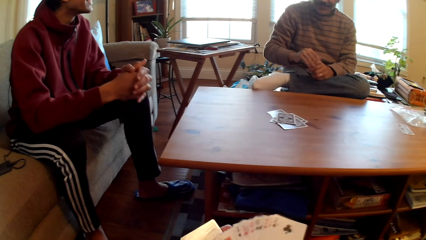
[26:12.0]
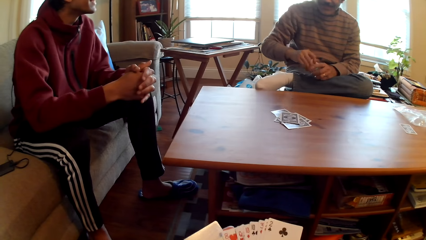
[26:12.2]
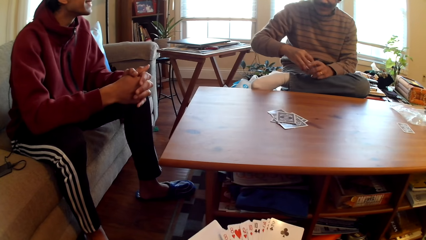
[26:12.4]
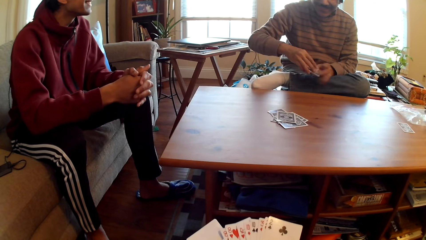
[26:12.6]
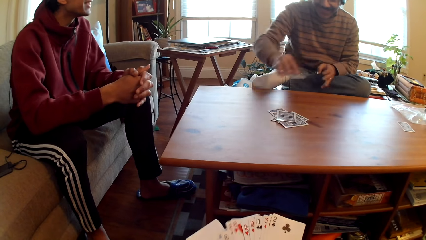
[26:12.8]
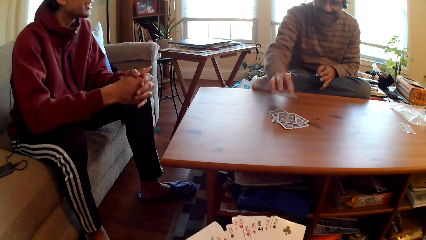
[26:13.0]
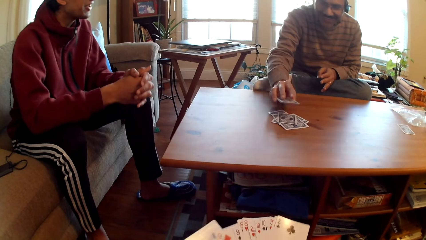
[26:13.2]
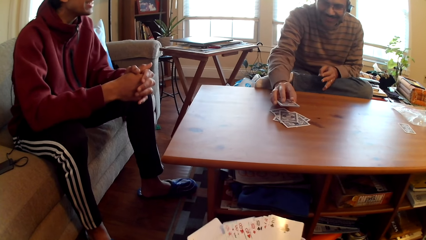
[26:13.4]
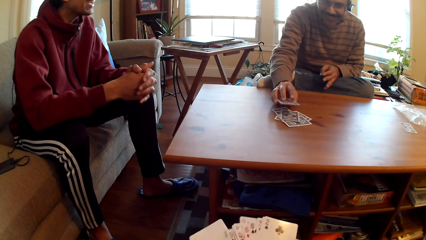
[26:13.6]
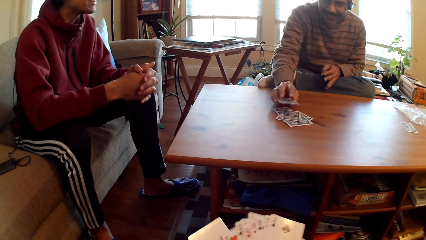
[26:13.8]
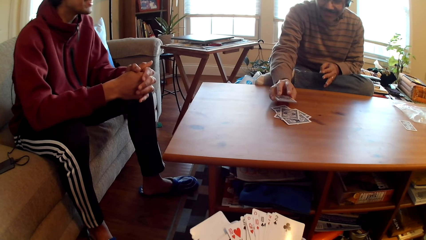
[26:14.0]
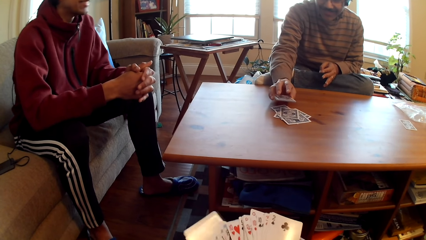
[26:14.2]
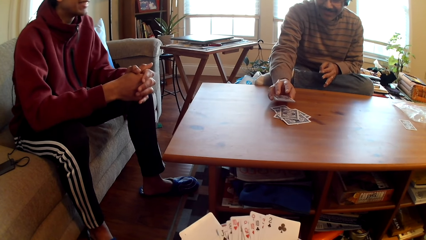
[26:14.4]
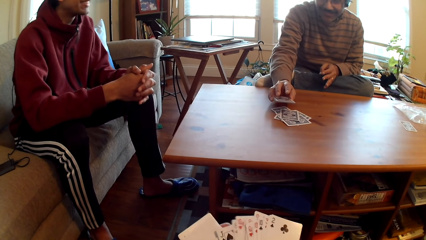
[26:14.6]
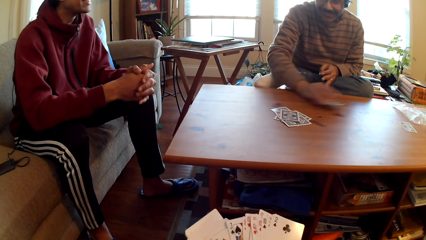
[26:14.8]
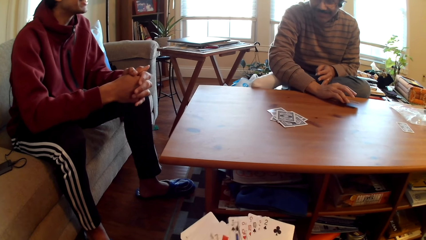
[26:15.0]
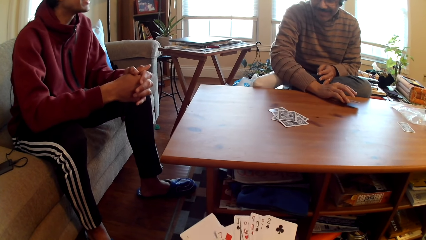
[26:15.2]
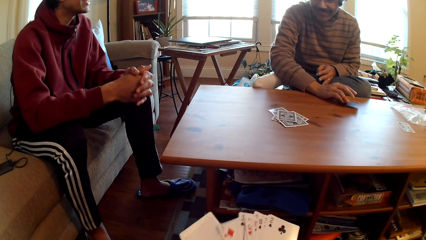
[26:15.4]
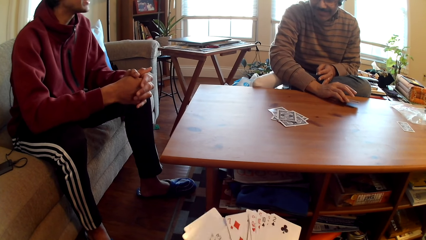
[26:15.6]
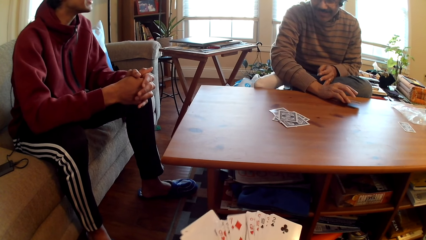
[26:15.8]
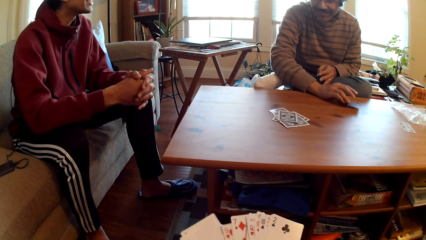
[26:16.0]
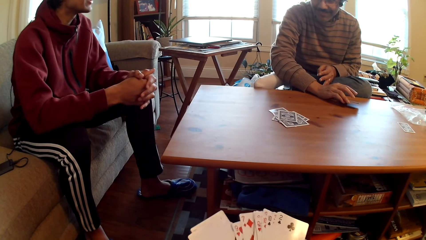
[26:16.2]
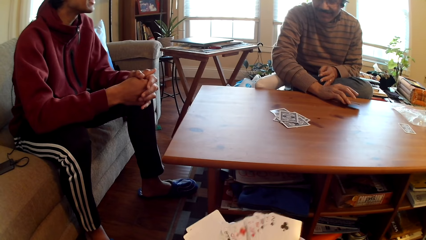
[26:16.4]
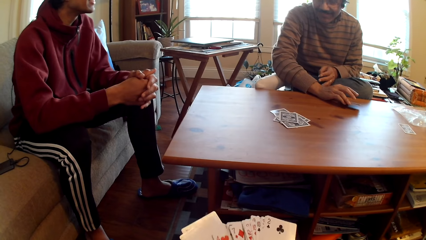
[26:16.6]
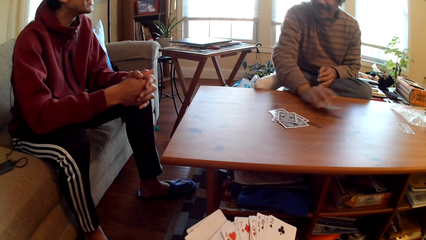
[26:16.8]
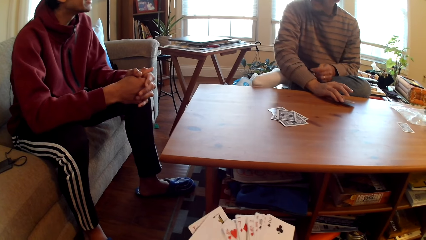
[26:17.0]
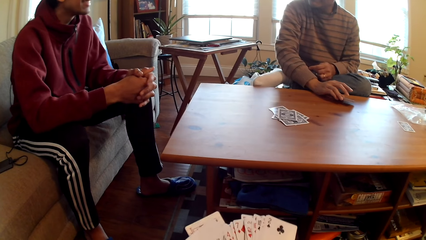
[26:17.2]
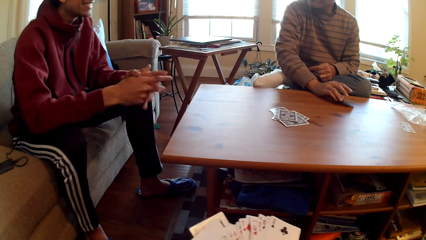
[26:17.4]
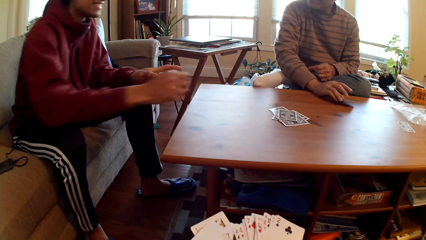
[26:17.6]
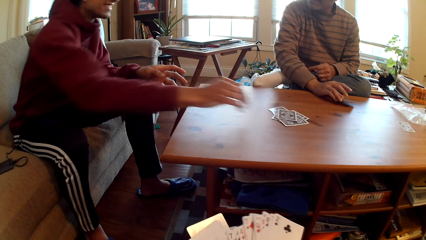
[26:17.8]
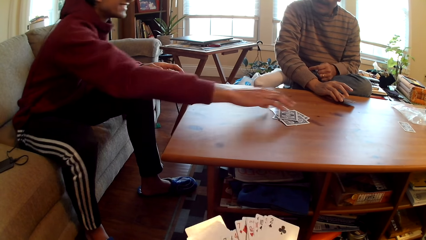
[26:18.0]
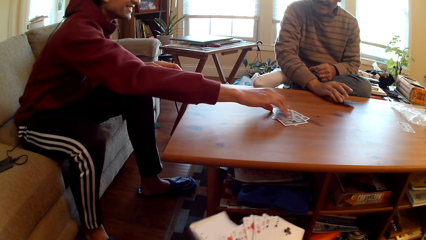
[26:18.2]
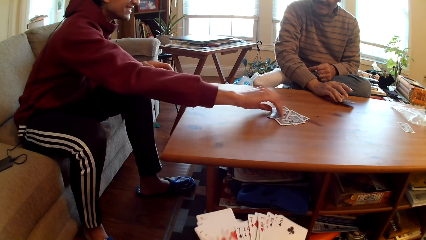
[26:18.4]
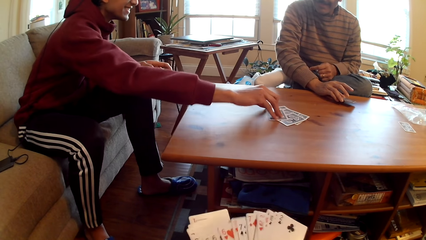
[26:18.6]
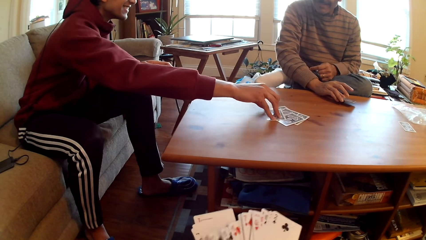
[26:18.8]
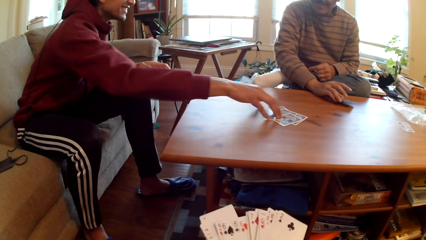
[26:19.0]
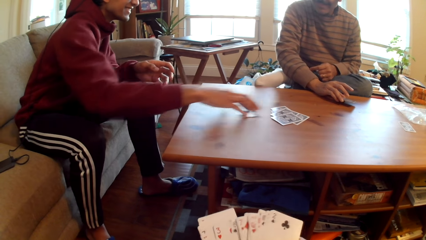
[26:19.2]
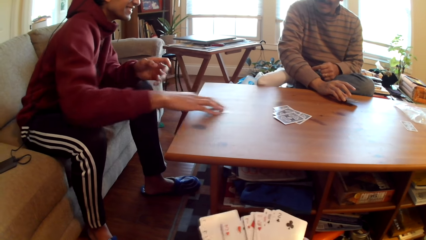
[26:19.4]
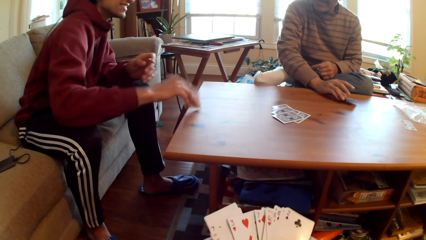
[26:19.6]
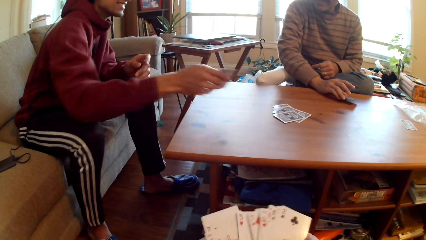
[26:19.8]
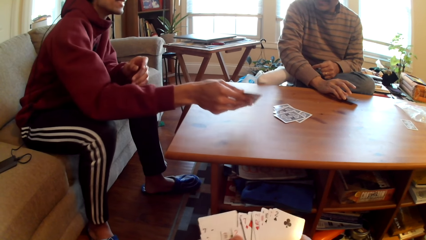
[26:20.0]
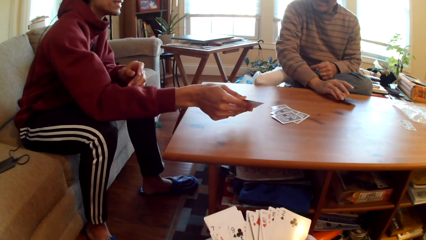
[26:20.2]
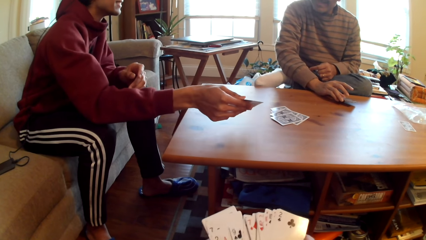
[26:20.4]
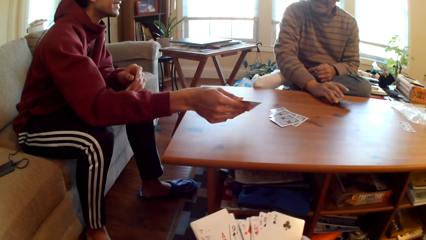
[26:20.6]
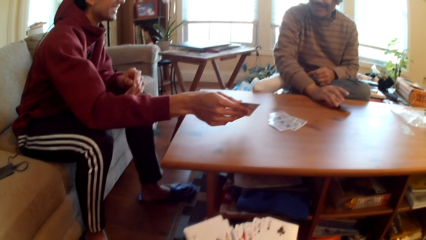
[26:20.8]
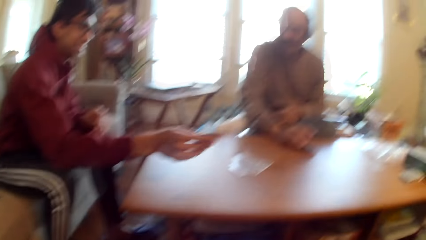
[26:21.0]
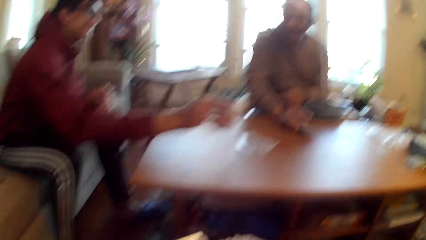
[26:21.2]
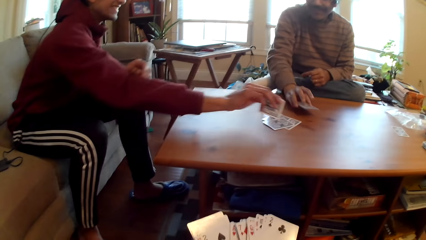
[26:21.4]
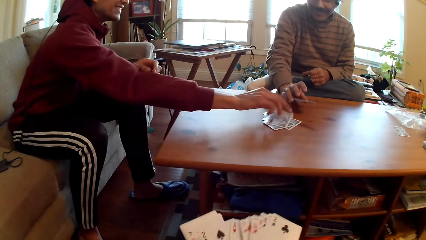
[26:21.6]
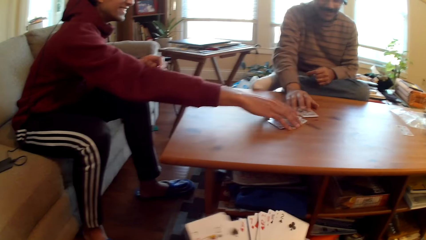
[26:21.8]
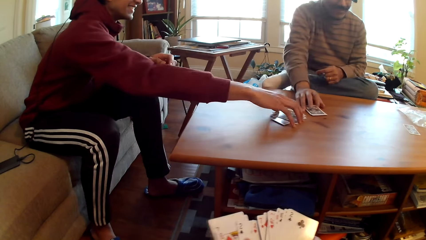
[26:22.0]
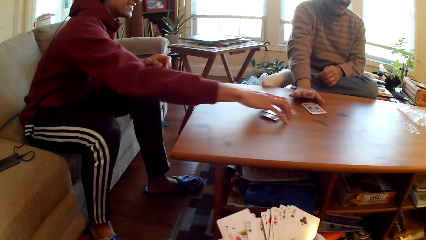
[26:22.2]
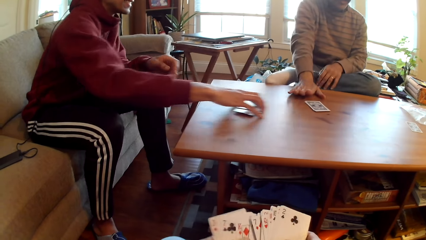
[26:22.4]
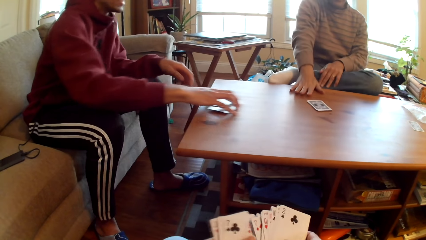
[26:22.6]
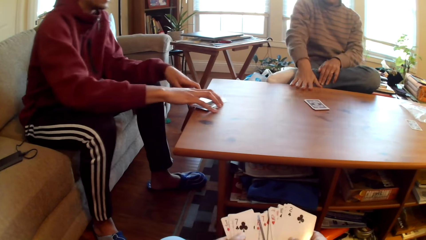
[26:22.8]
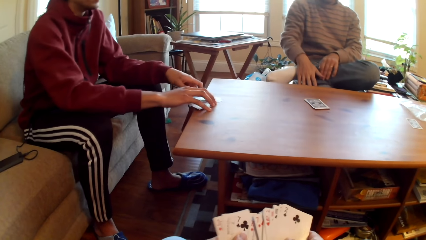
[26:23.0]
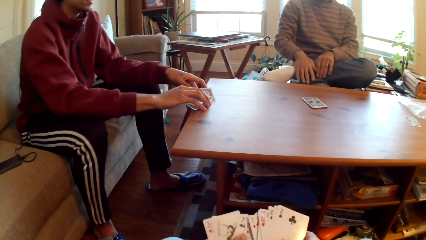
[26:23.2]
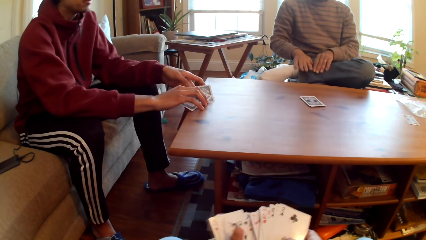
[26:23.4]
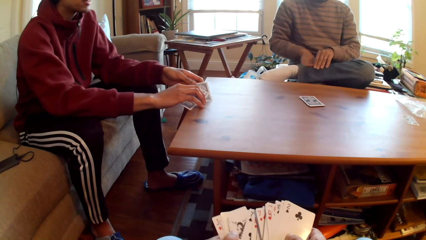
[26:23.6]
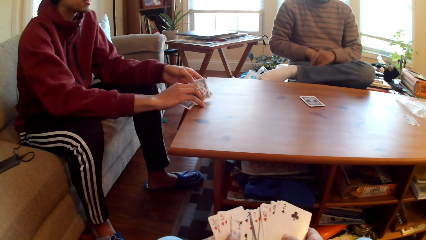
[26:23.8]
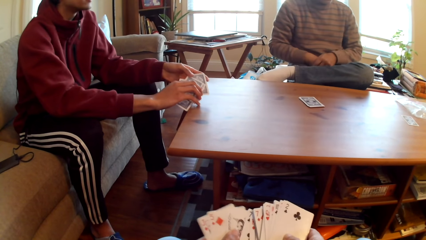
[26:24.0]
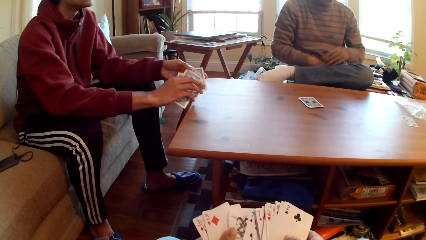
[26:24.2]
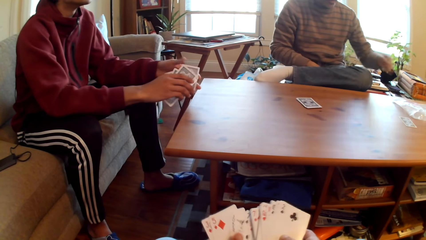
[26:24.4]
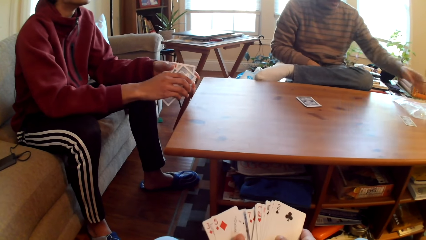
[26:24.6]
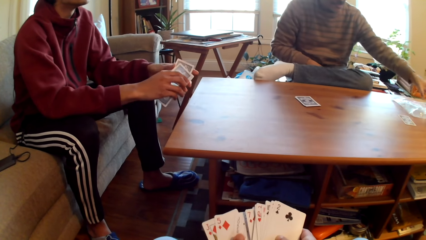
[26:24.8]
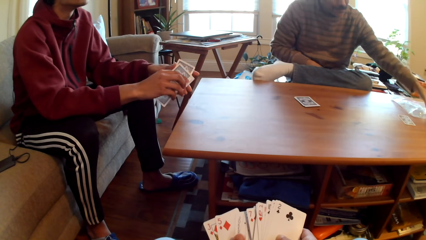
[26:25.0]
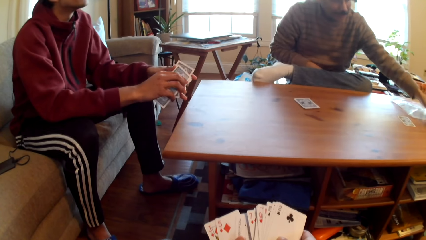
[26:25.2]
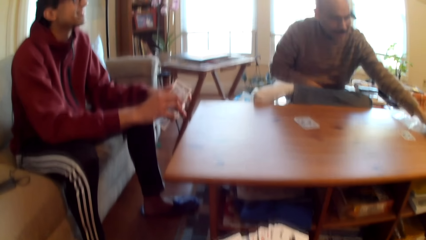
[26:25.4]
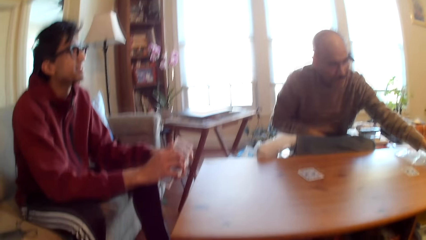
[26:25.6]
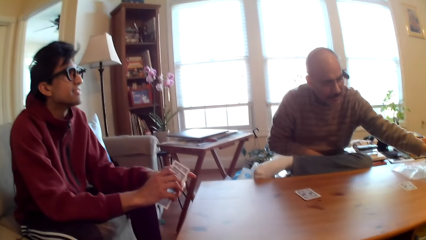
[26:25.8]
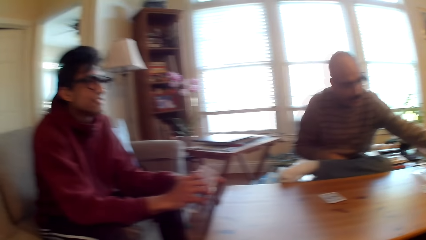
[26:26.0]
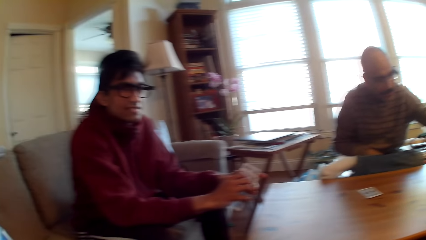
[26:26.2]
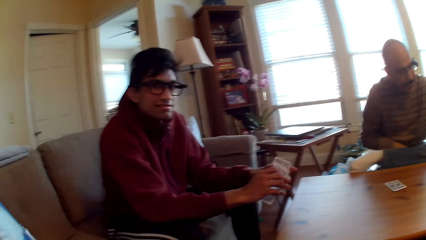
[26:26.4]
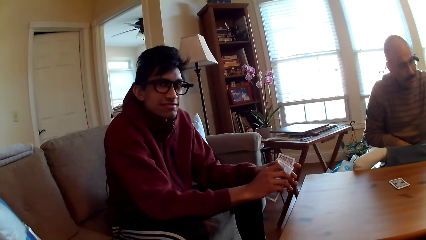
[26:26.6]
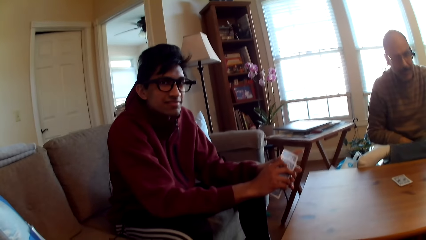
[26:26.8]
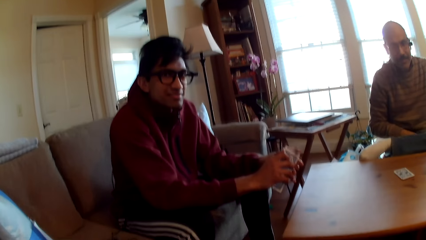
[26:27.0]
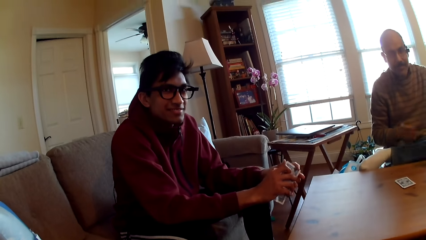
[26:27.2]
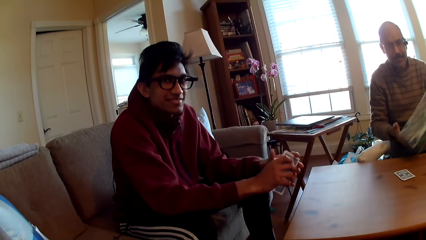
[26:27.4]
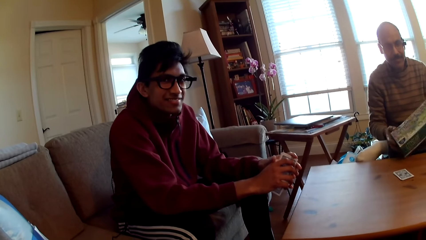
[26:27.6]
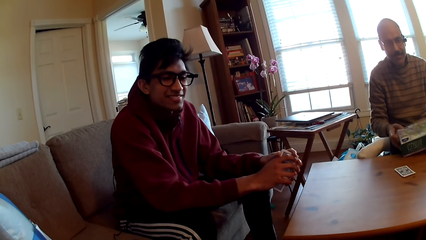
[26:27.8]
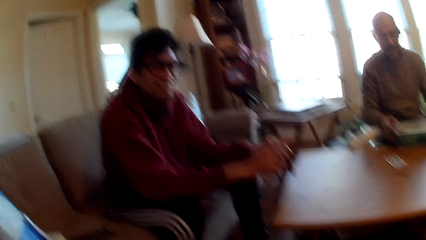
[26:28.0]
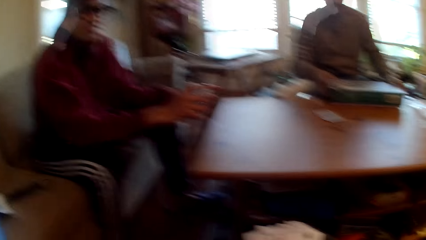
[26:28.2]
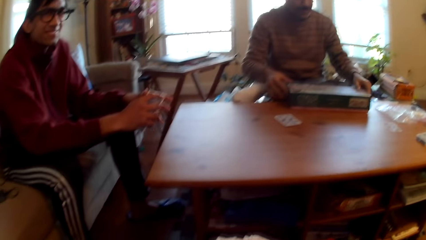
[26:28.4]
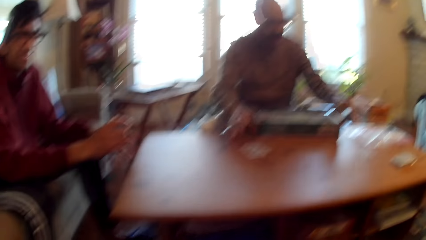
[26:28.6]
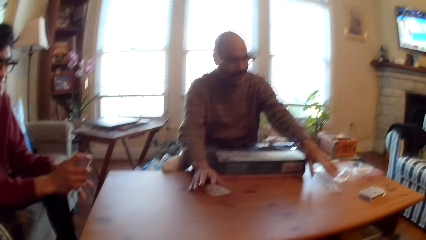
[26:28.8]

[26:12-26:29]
A person moves cards on the table. Another person picks a card. The camera wearer selects cards. The other person plays poker and picks cards. The first person plays poker. The first person picks a box of poker cards.
